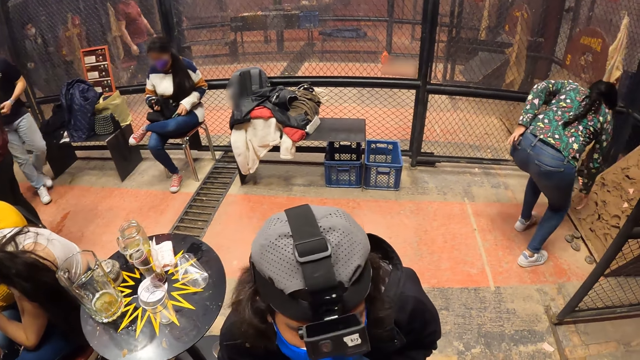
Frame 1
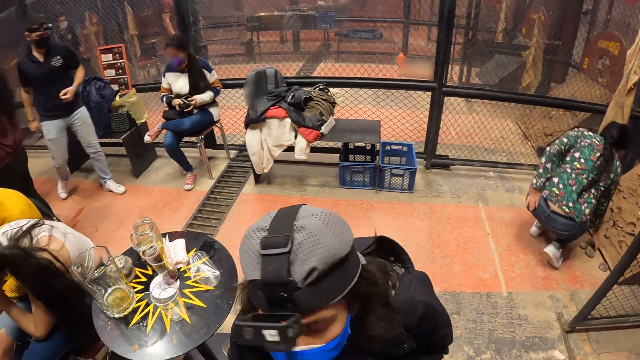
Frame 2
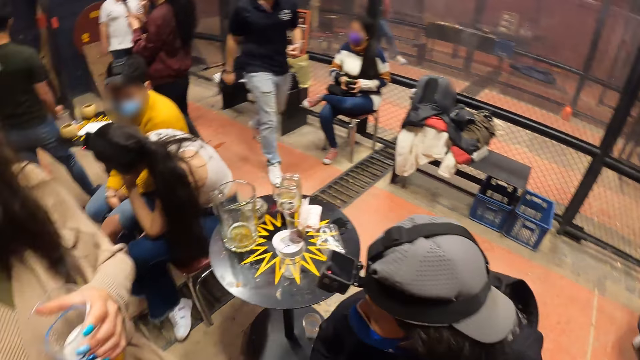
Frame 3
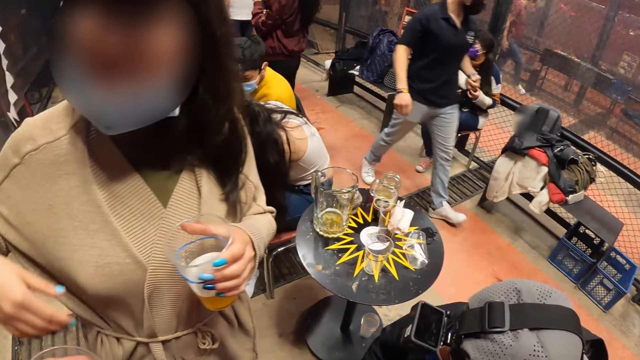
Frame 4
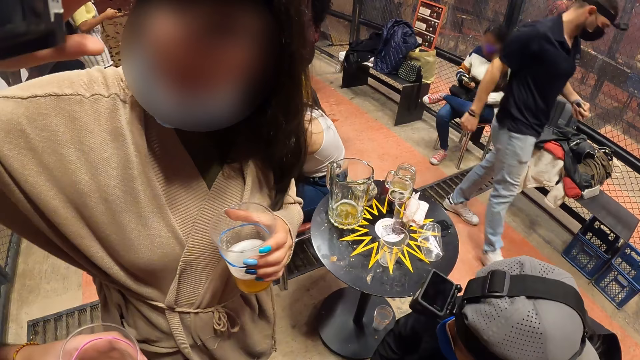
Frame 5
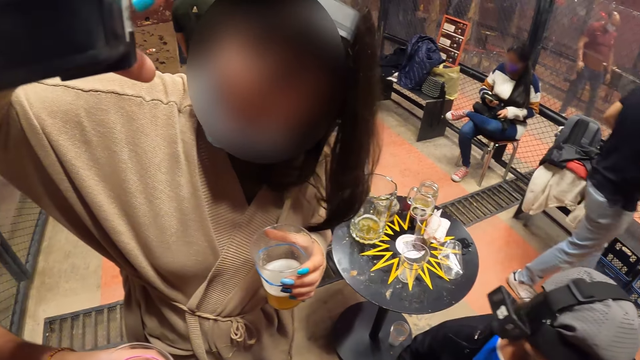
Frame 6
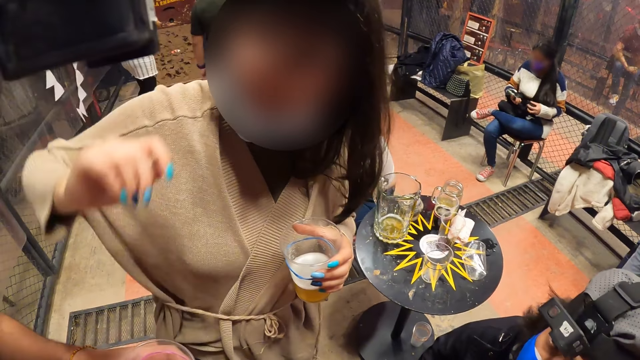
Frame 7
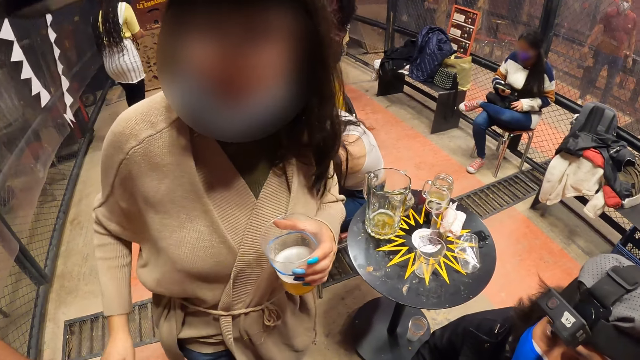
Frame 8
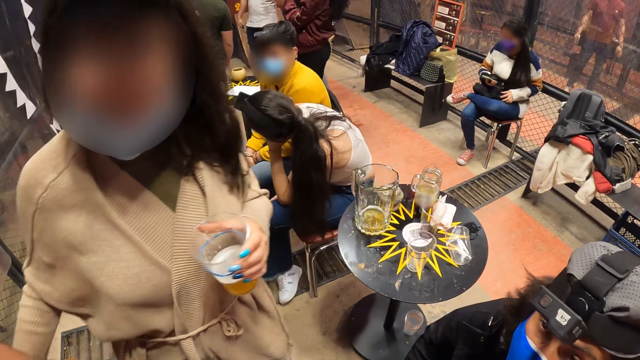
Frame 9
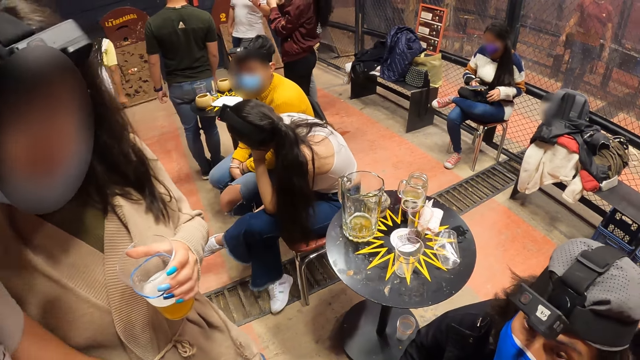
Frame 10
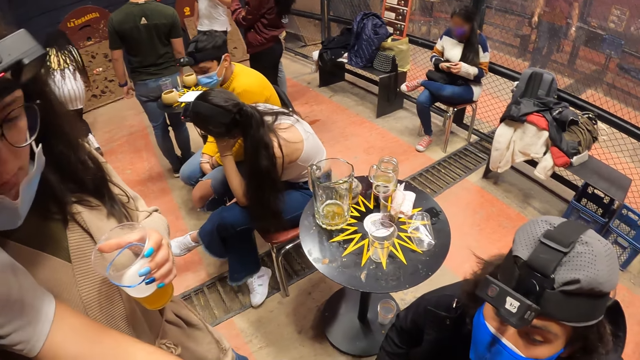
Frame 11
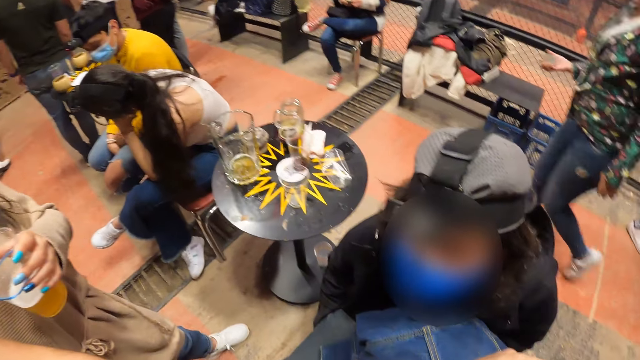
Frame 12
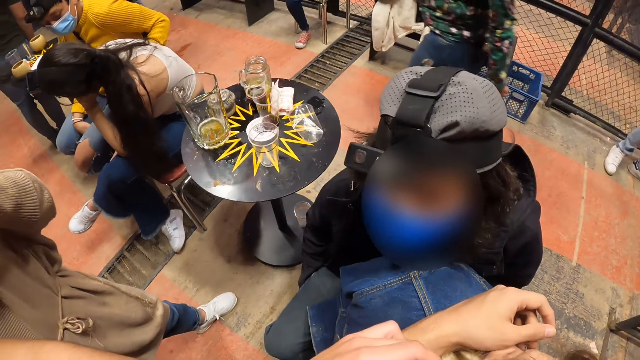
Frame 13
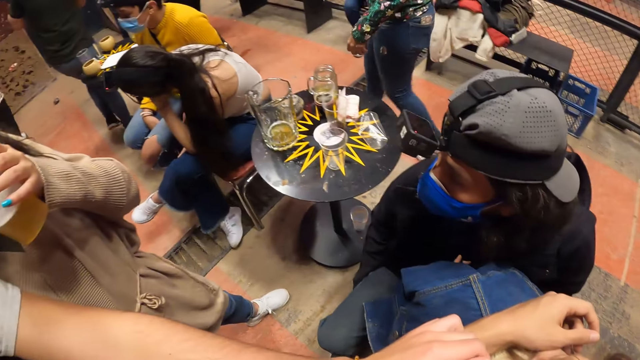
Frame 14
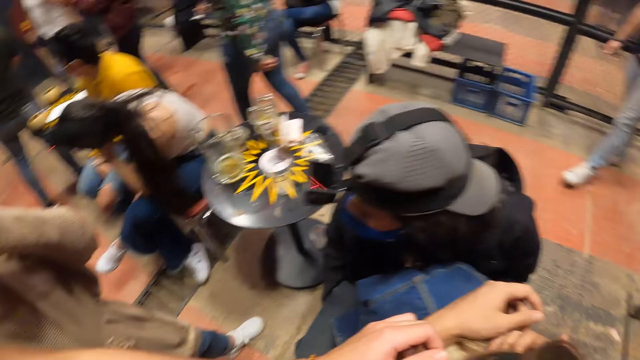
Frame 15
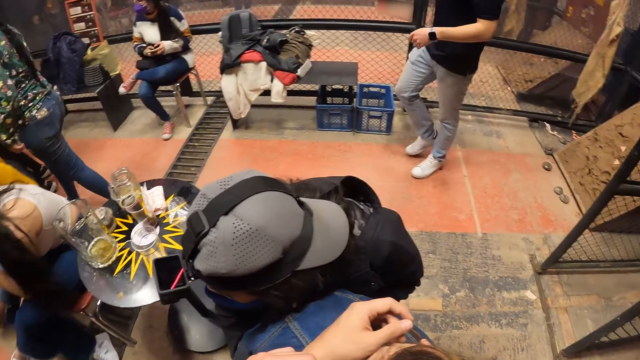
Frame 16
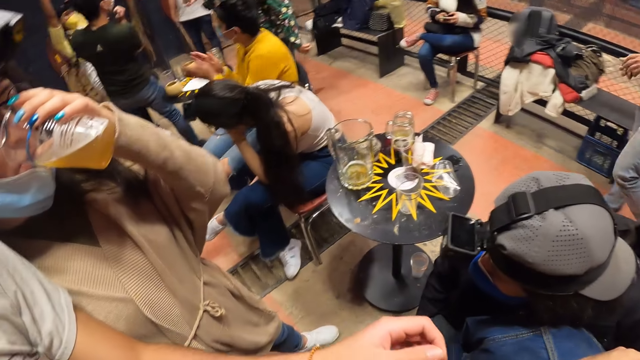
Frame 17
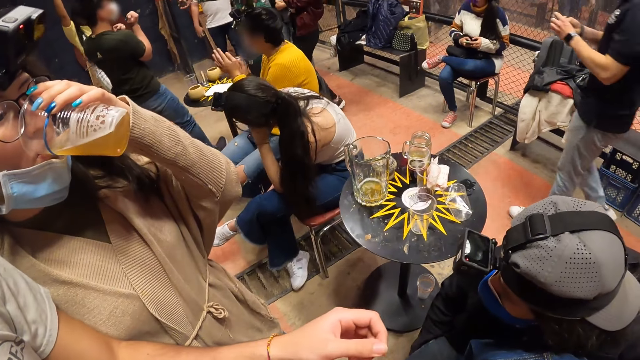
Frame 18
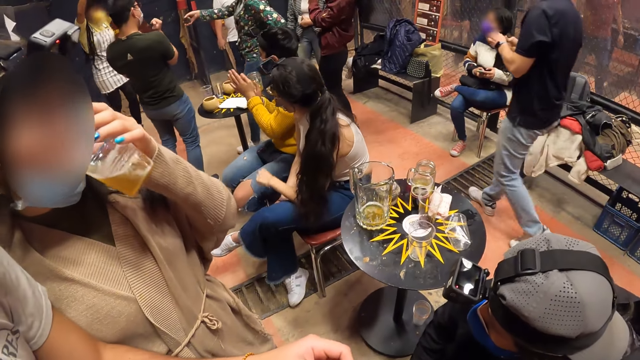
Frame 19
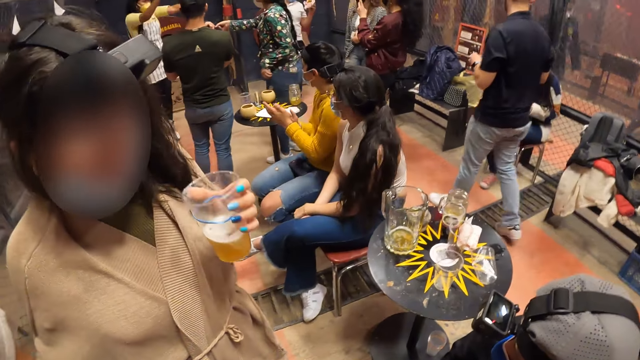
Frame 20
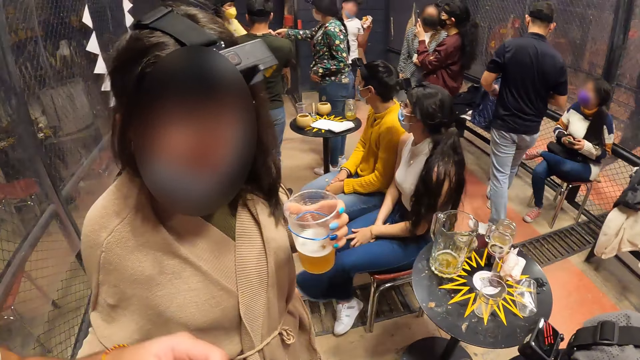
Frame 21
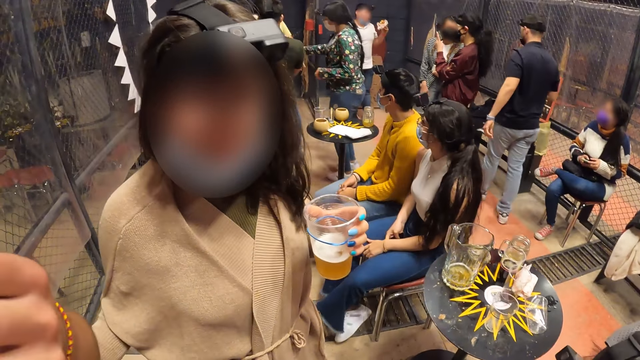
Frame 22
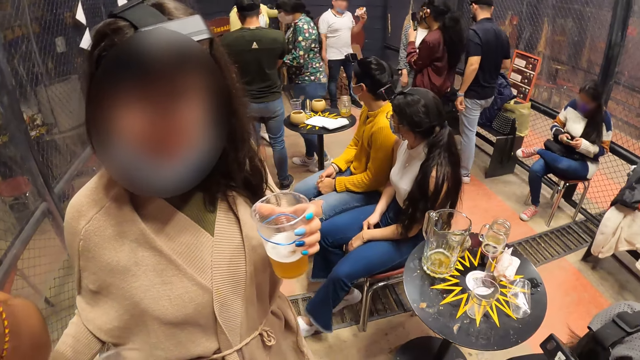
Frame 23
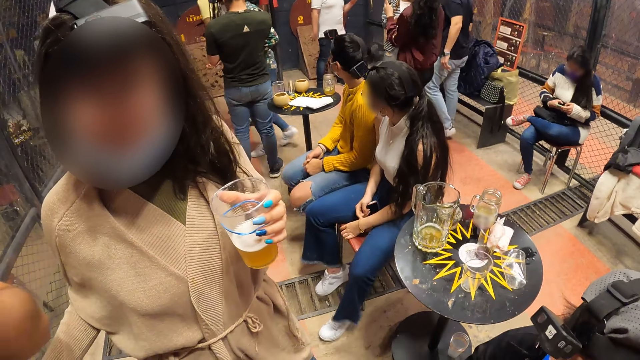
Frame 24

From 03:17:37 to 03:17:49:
The woman touches a camera on the man's head with her right hand. The woman drinks from the cup in her left hand.

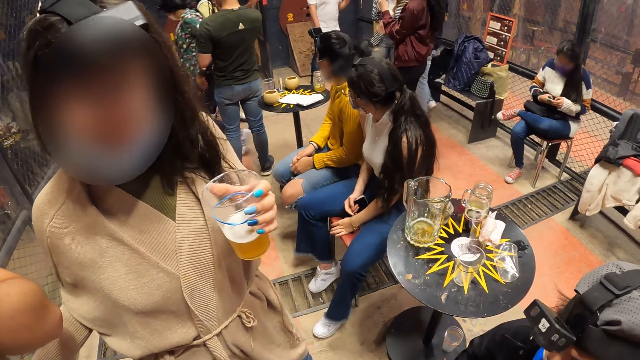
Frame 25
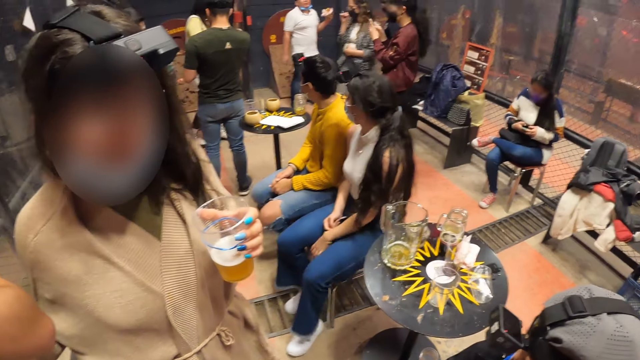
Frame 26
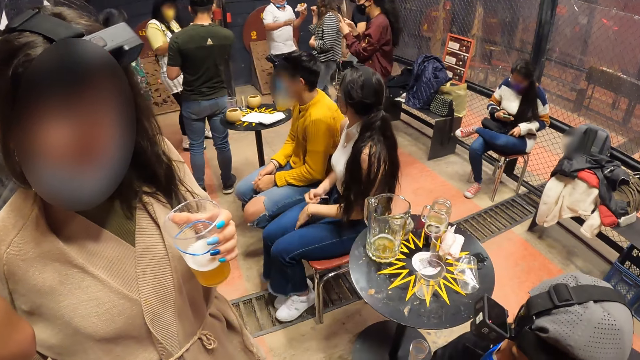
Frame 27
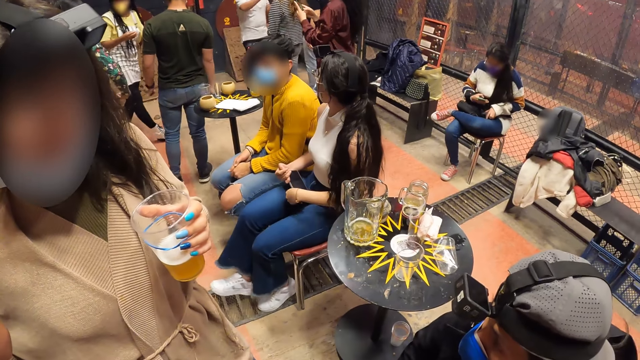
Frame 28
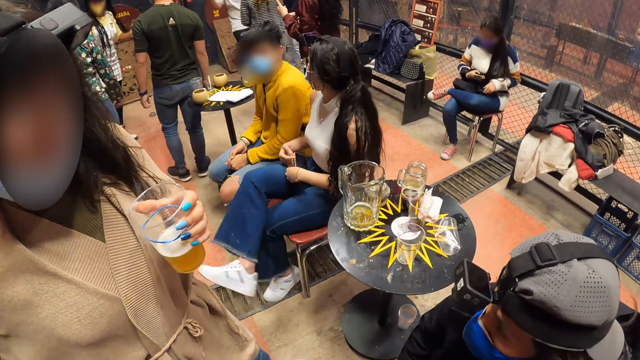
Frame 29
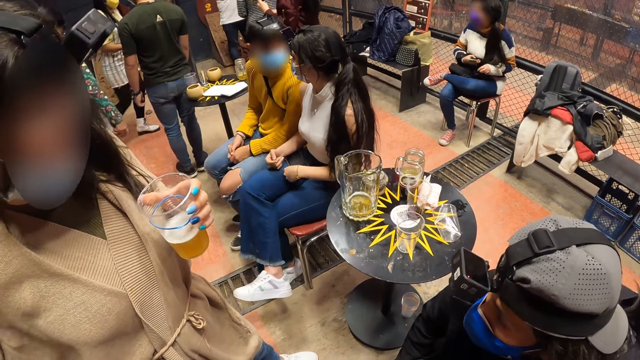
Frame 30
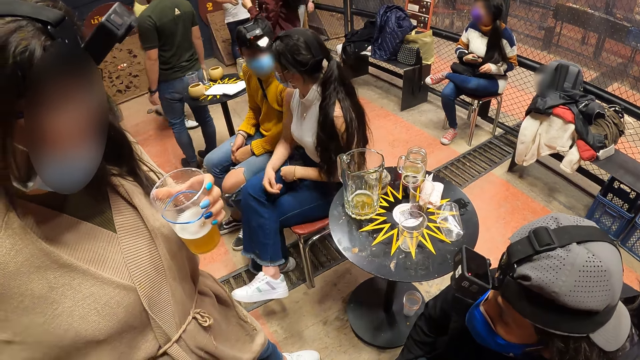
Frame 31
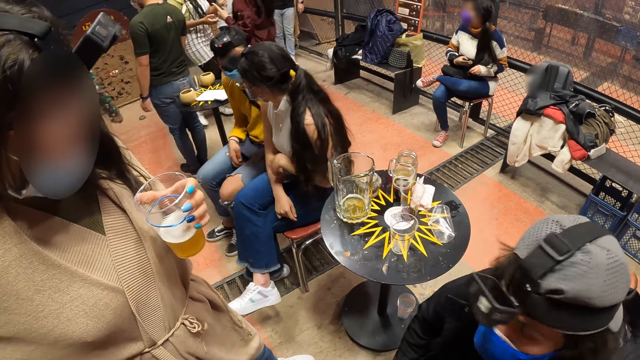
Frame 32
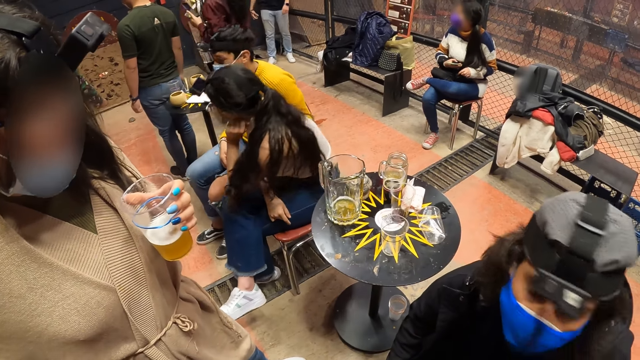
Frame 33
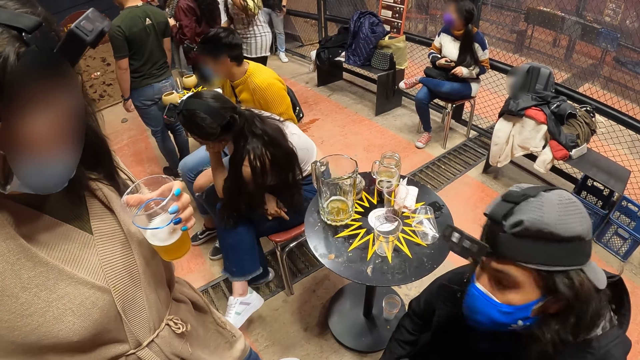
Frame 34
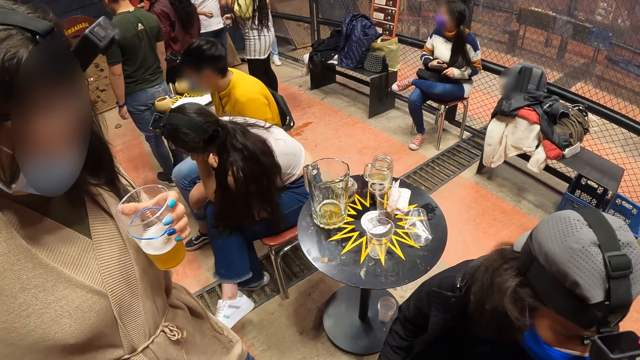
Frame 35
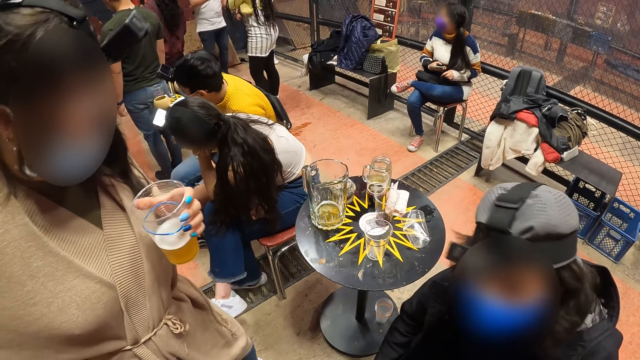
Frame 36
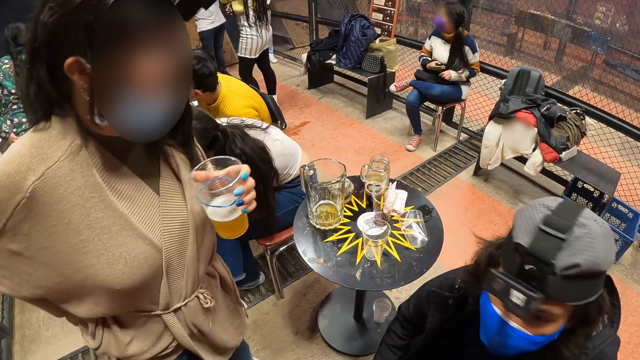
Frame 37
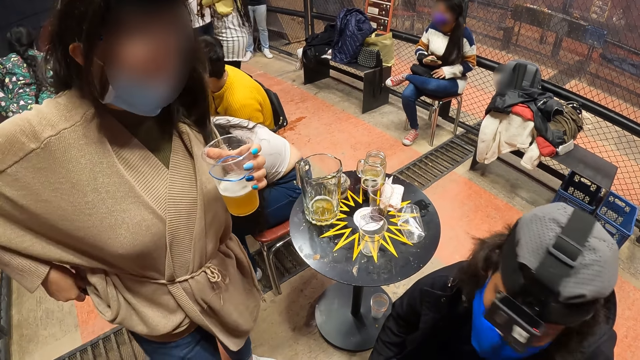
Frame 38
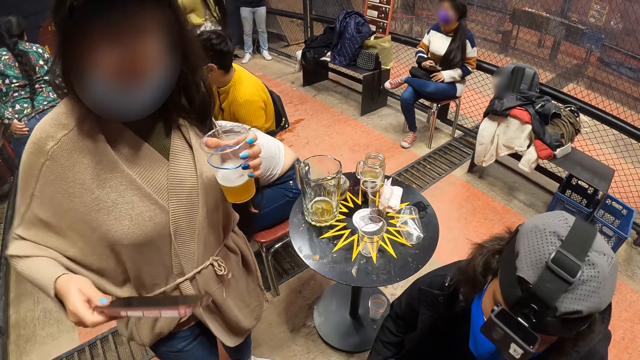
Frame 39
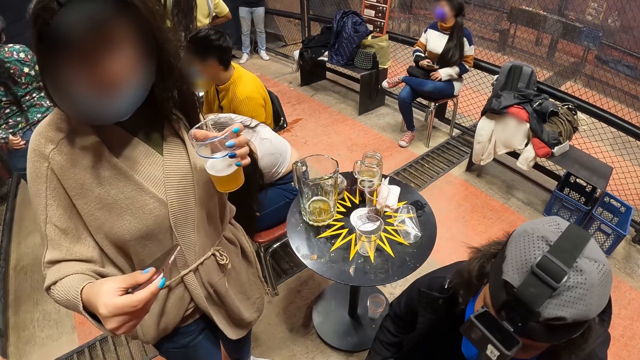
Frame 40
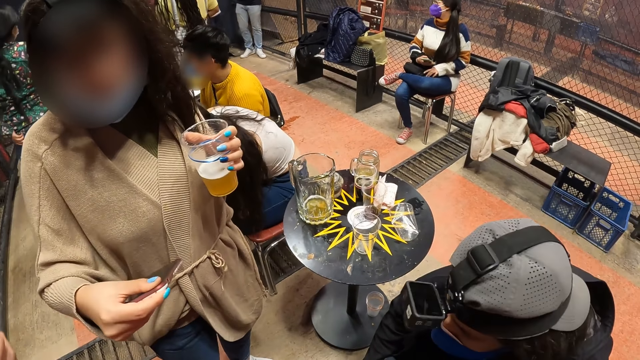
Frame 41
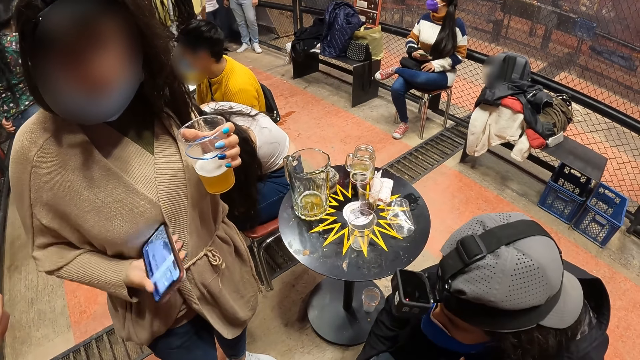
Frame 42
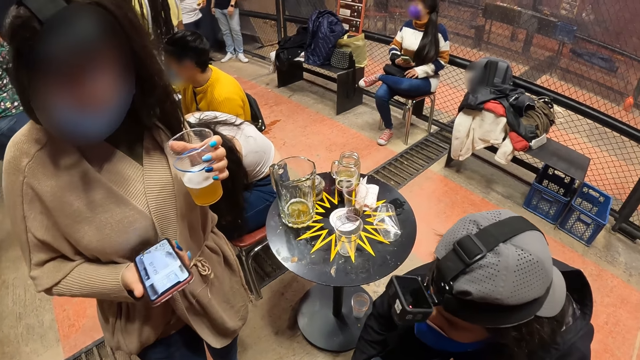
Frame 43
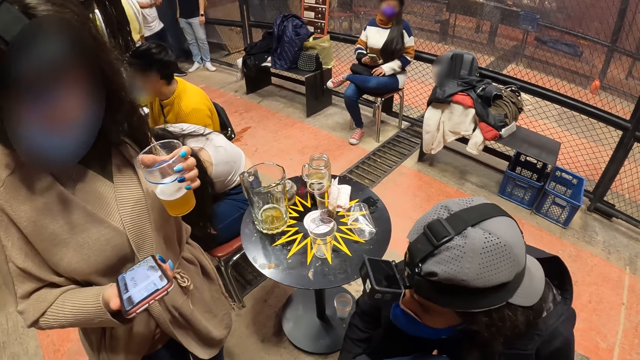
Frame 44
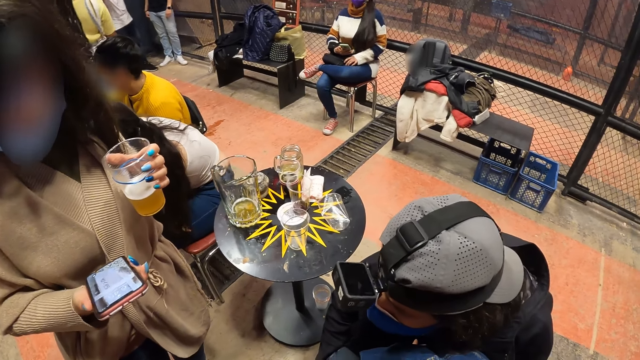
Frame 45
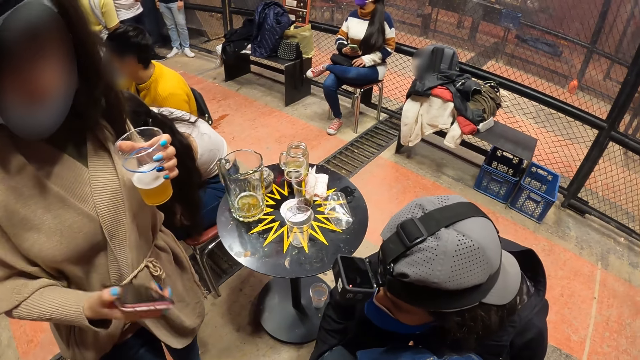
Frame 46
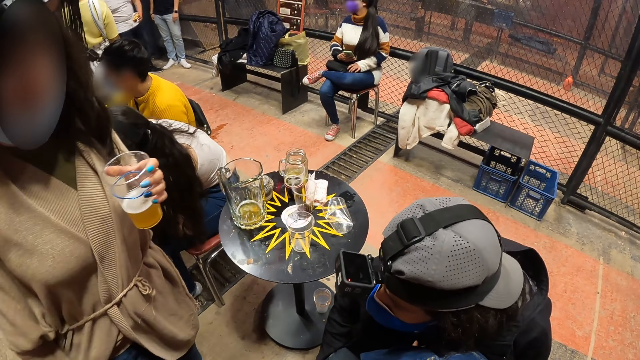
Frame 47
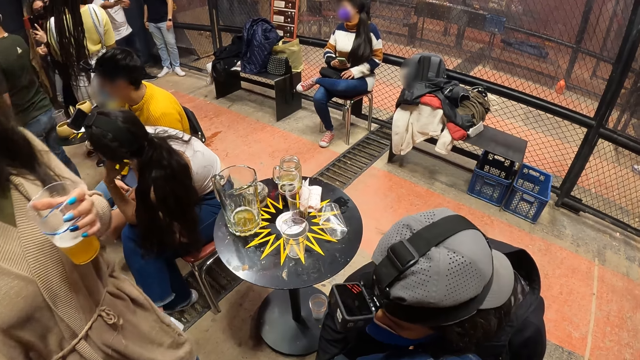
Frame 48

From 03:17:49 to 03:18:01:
The woman brings out a phone from a jean back pocket with her right hand.
